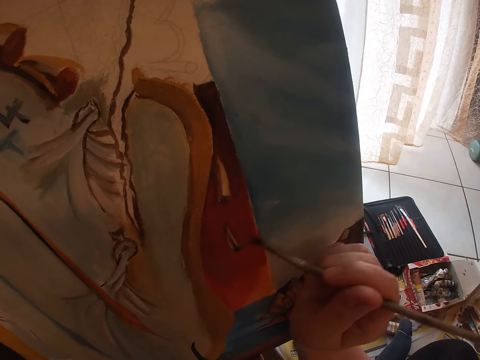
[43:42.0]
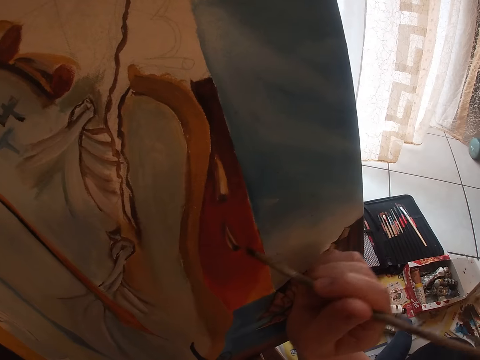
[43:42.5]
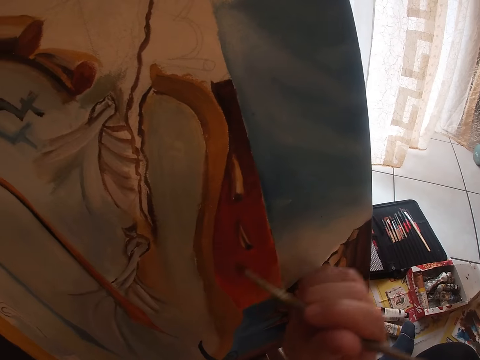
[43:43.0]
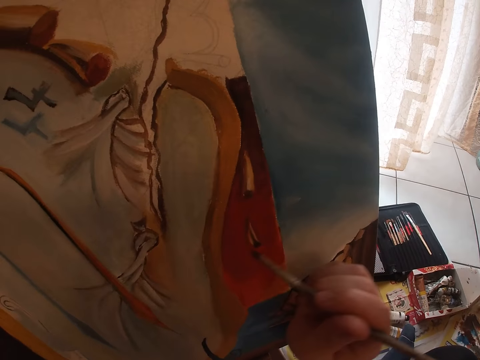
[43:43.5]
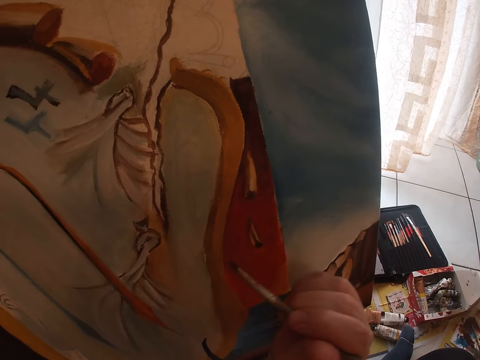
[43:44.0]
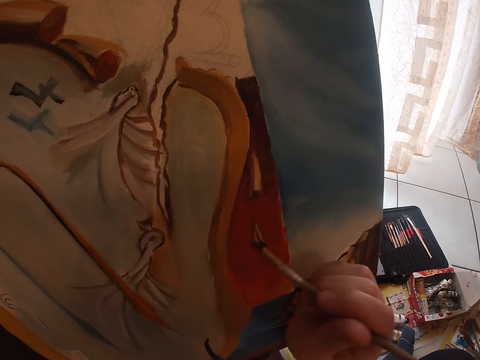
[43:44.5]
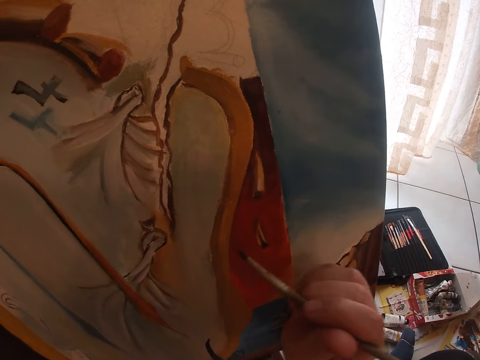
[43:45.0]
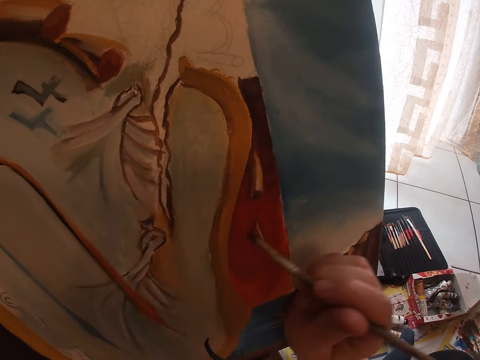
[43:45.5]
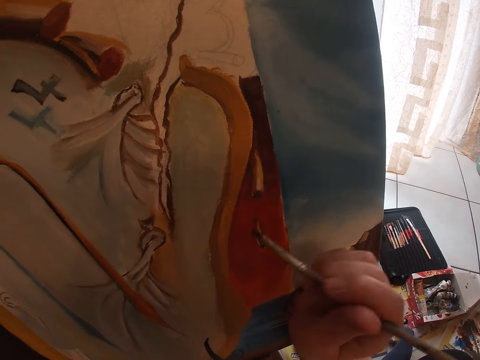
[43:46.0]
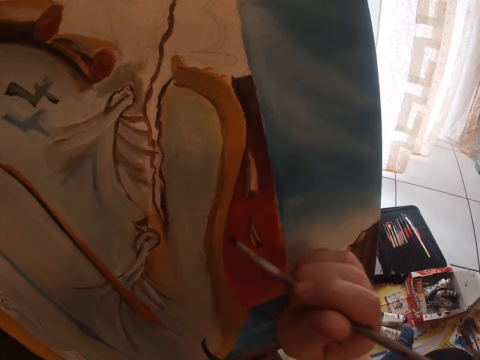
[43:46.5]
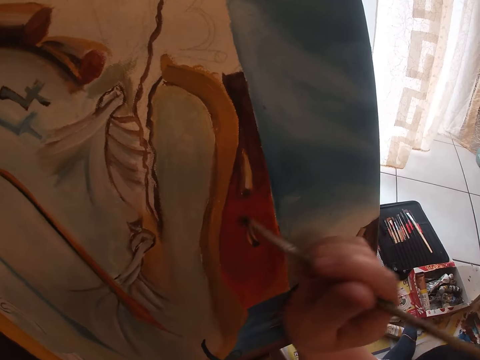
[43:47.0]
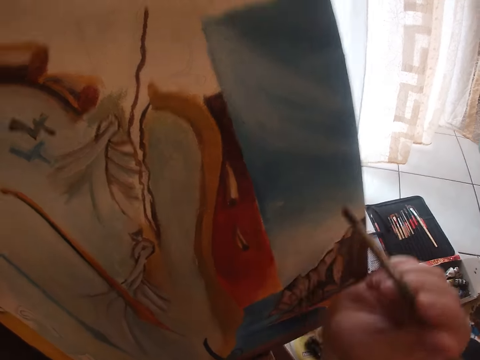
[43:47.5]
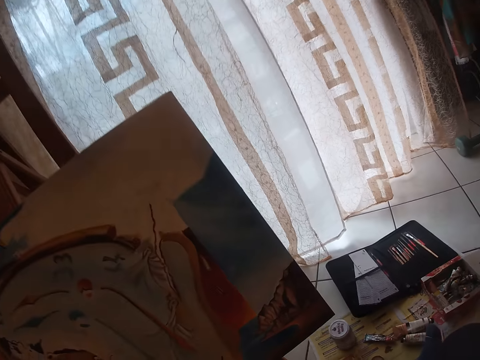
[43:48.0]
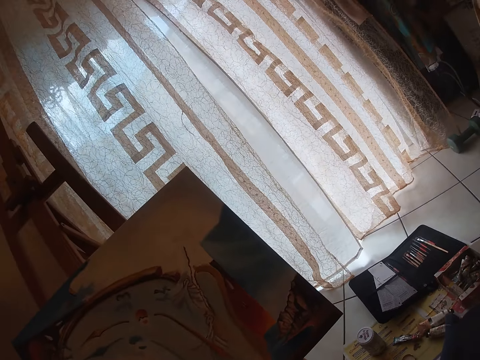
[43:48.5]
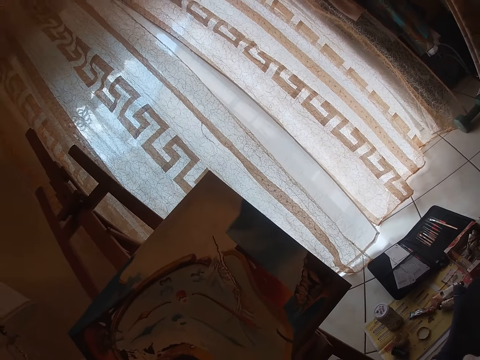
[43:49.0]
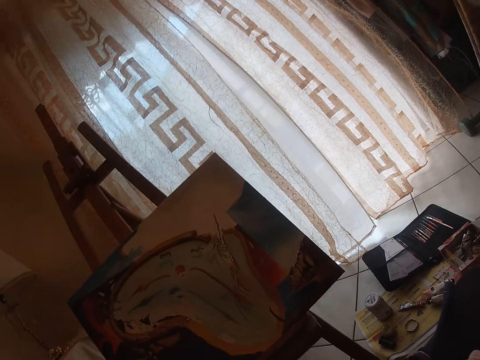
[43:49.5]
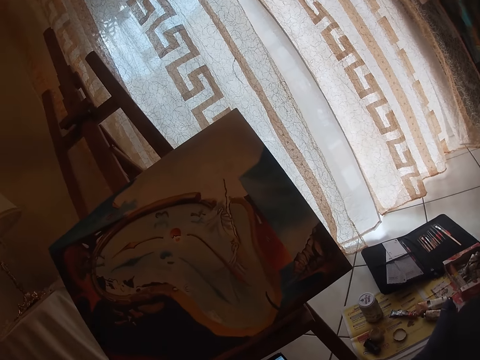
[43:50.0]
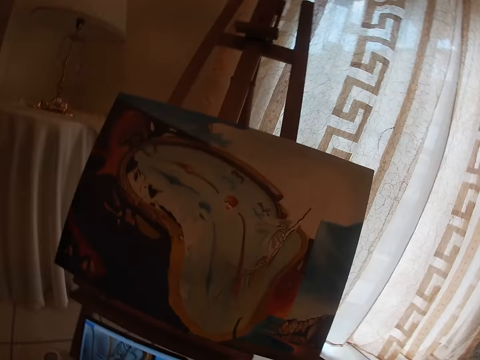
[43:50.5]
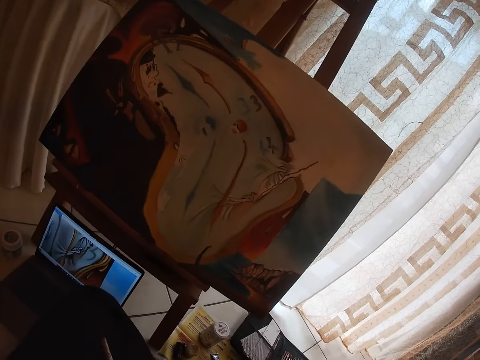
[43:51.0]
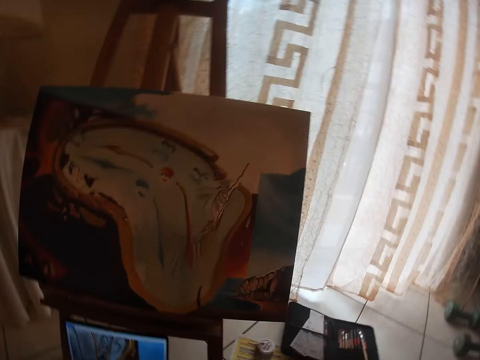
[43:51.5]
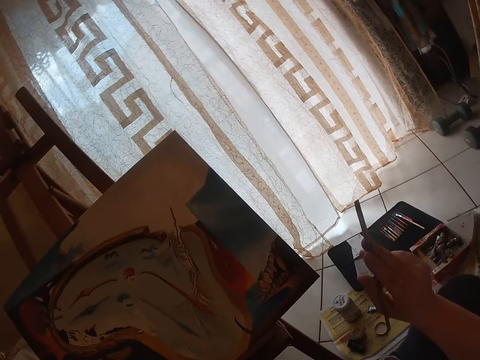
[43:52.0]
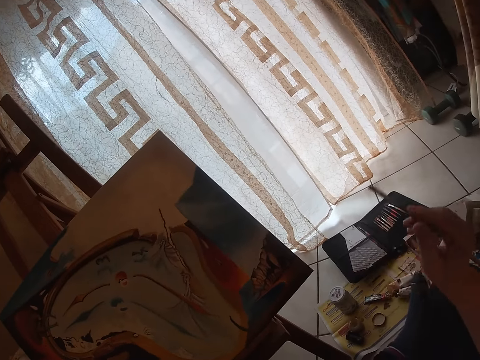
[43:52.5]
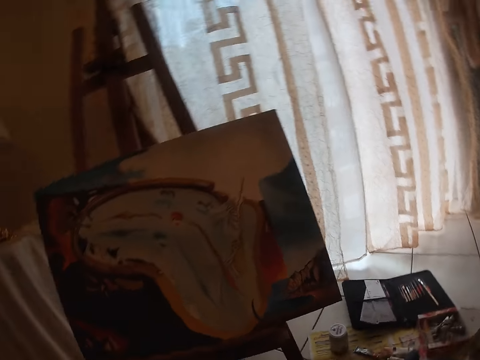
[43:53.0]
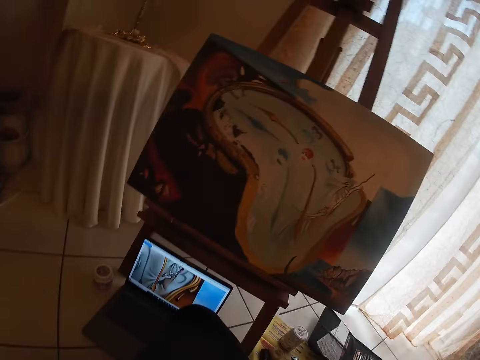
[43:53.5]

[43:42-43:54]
The camera wearer looks at the drawing board.

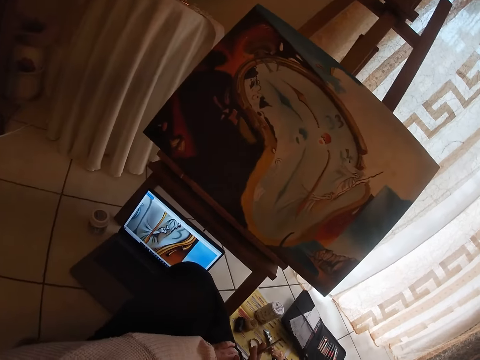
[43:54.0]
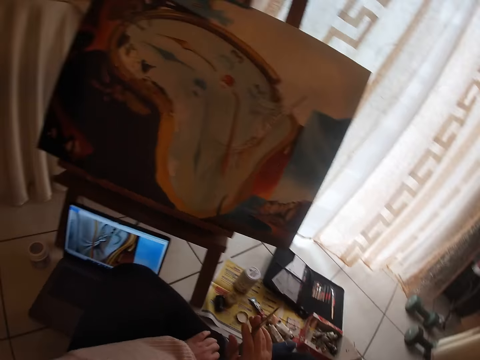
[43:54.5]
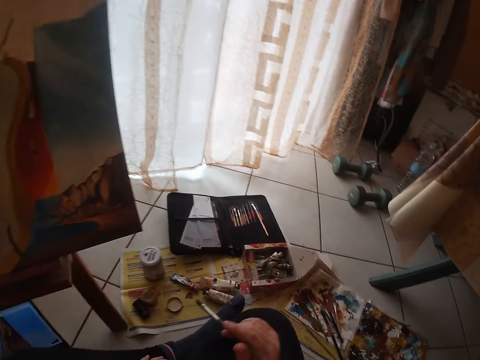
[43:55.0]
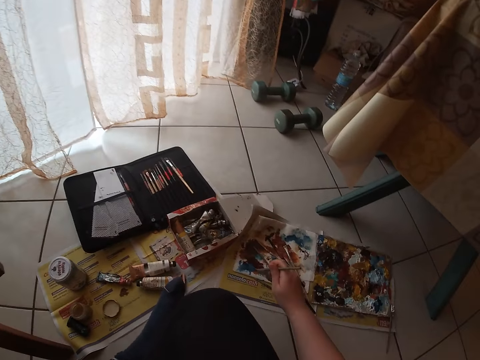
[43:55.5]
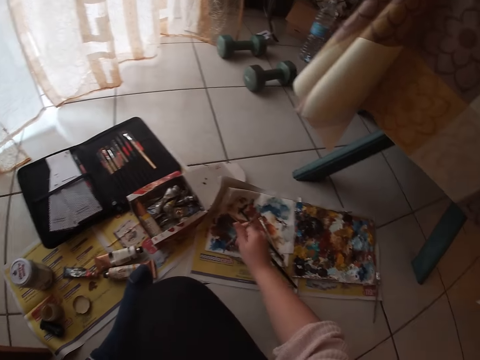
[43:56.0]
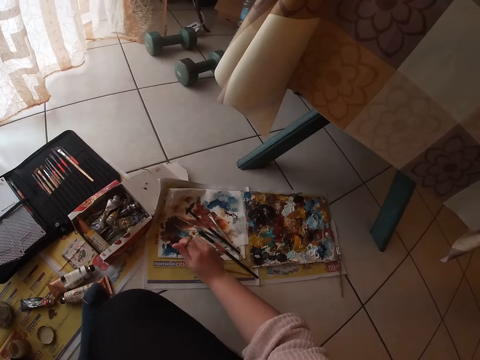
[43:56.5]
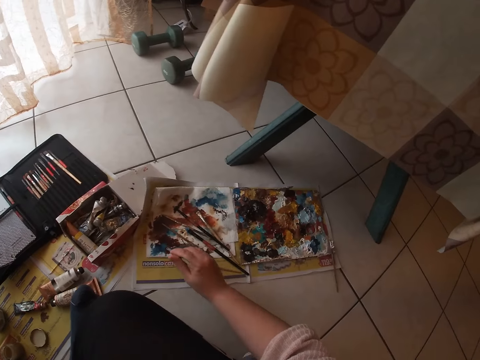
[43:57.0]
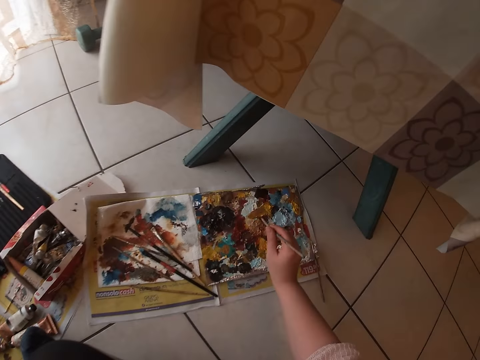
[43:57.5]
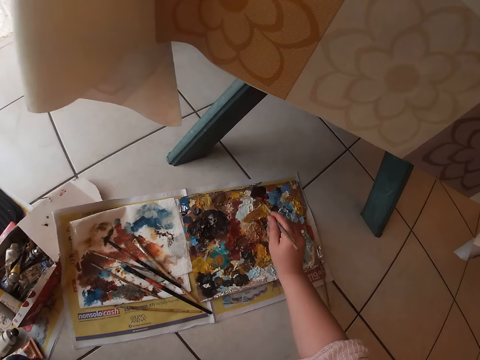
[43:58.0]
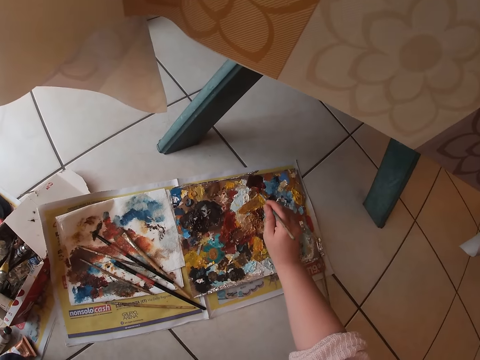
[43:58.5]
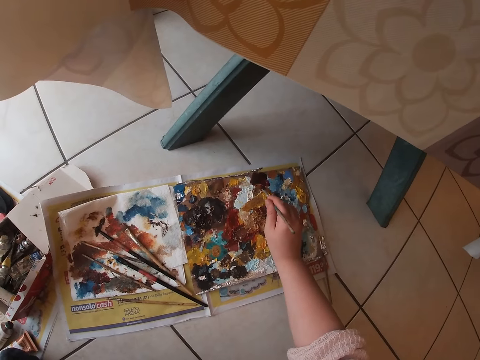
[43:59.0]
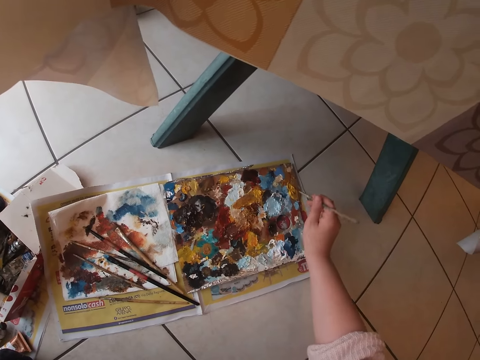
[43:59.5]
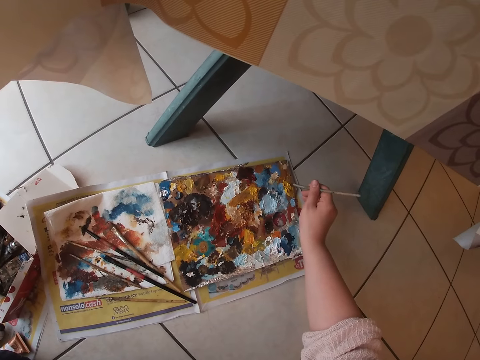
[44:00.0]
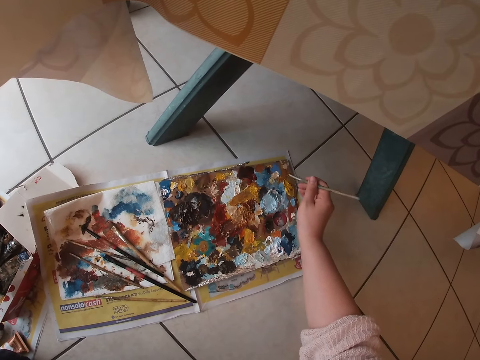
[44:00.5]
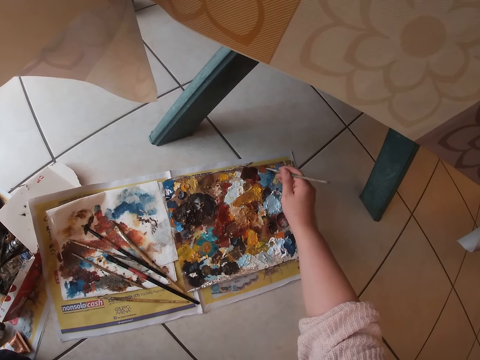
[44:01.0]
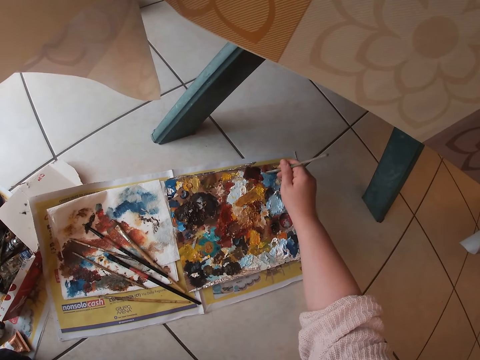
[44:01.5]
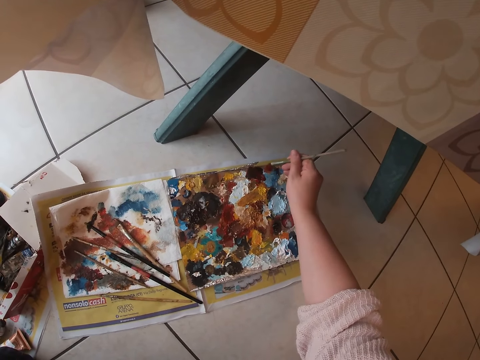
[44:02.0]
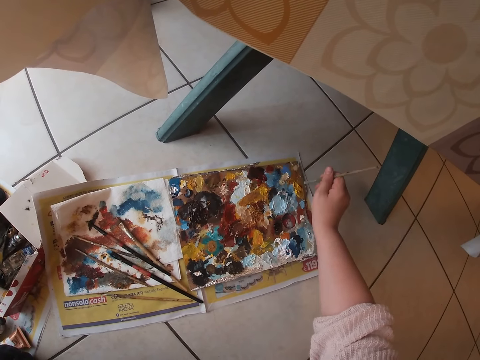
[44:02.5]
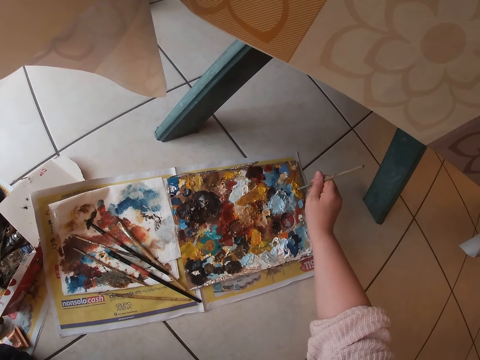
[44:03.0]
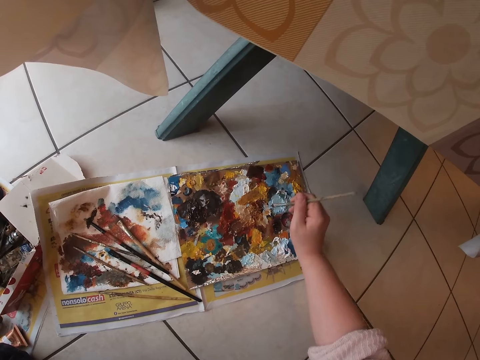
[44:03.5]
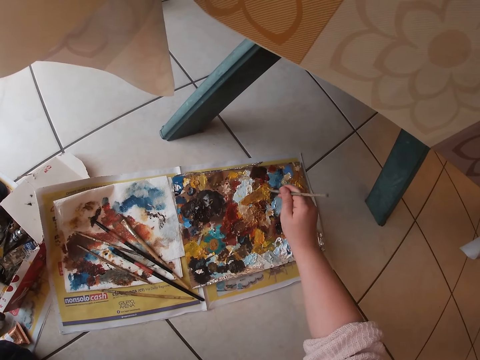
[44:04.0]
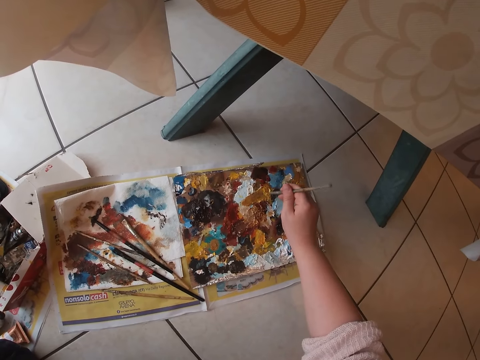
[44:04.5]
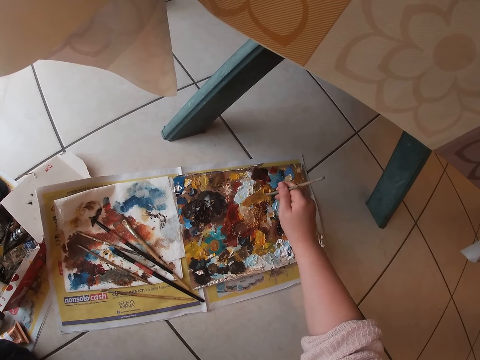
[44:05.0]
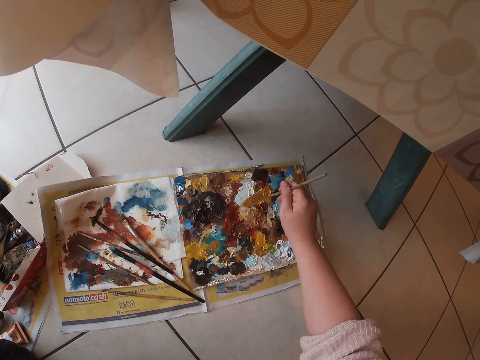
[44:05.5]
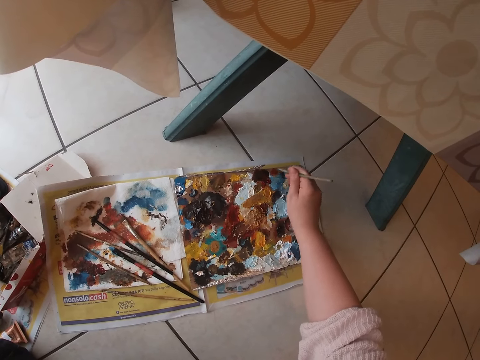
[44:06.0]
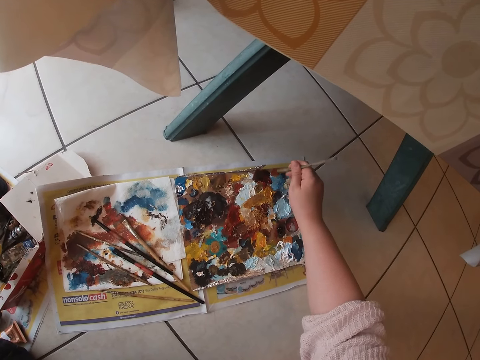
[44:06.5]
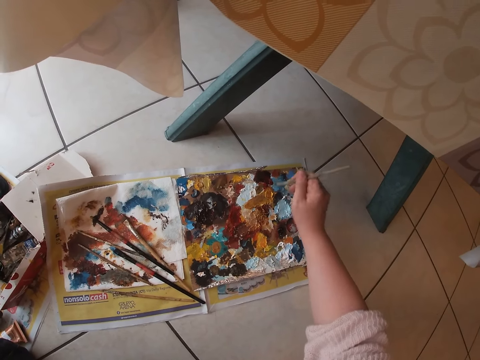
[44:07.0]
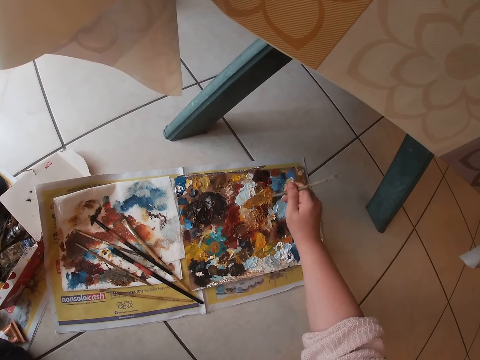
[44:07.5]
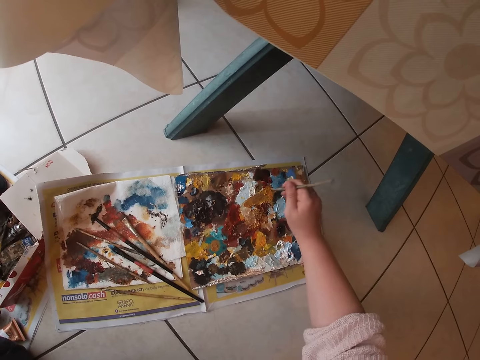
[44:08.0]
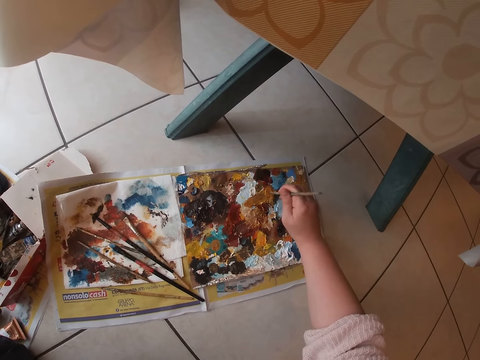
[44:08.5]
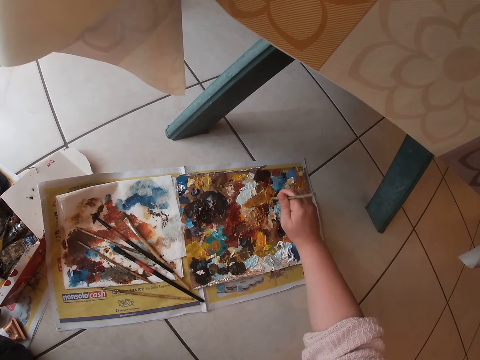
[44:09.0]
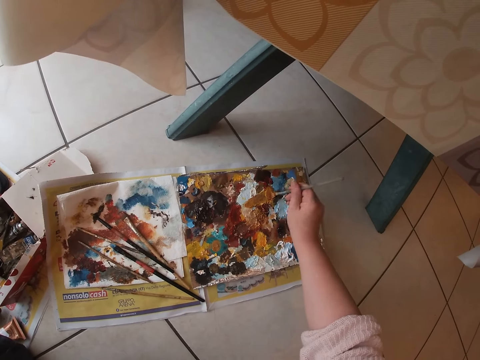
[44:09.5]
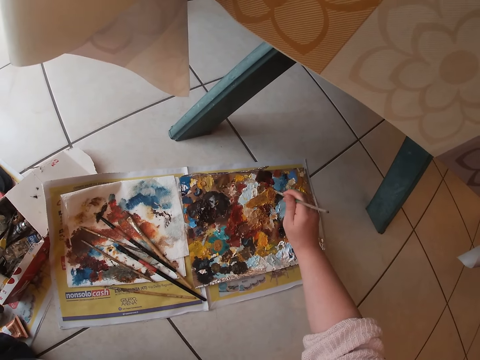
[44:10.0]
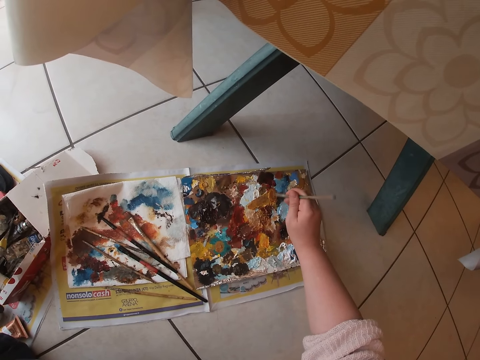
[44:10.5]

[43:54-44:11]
The camera wearer takes the paint on the paint palette. They clean the sable brush on the paper on the floor. They dab paint on the palettes with the sable brush.
